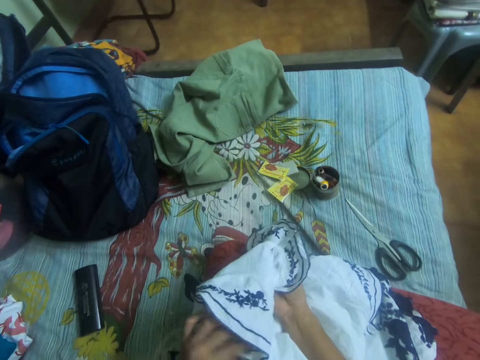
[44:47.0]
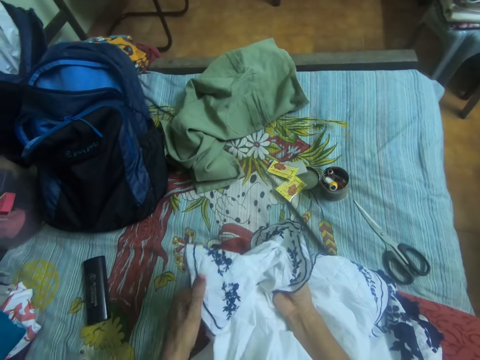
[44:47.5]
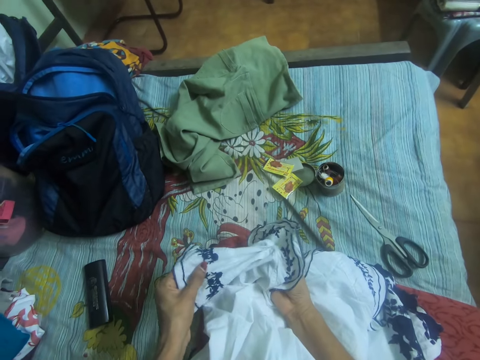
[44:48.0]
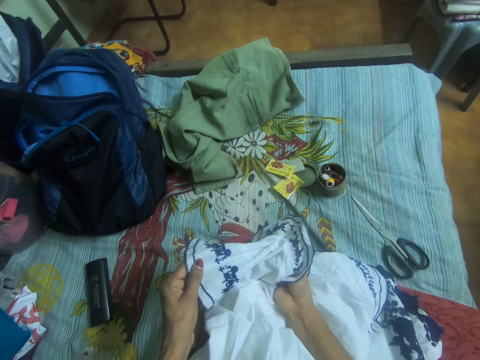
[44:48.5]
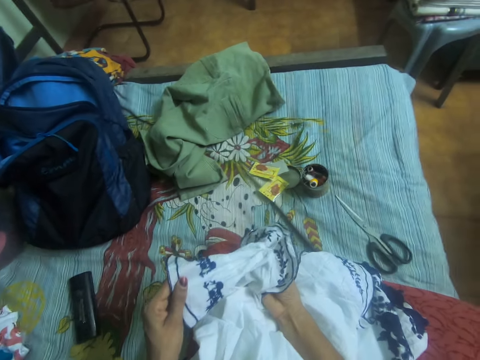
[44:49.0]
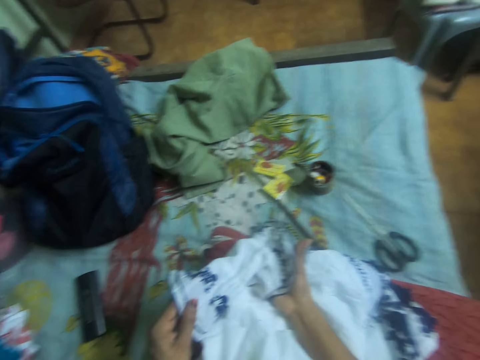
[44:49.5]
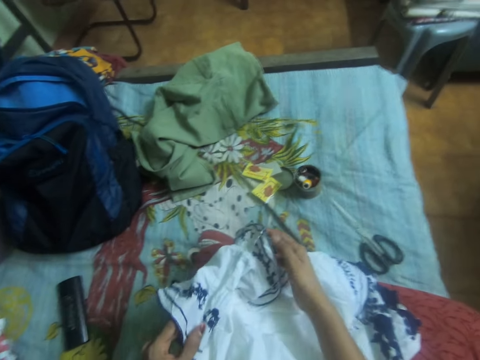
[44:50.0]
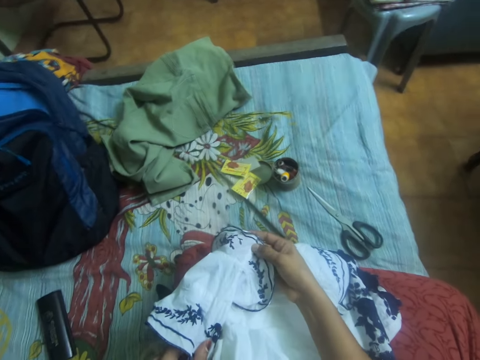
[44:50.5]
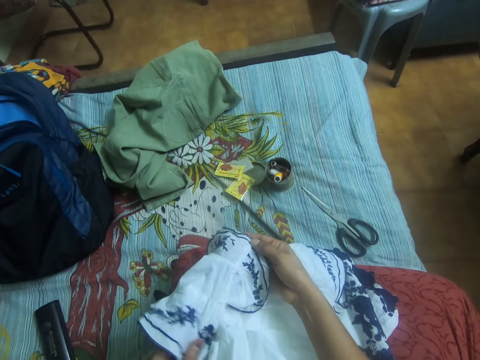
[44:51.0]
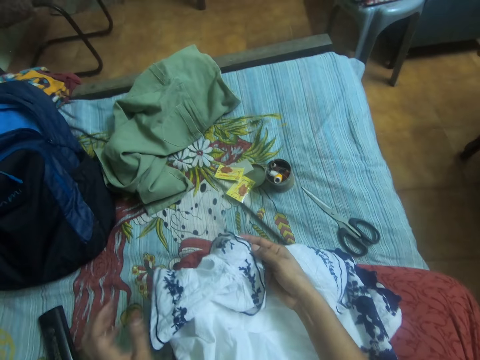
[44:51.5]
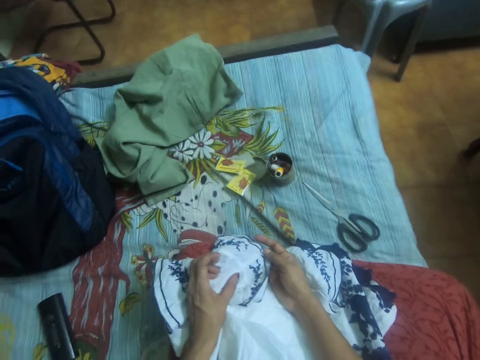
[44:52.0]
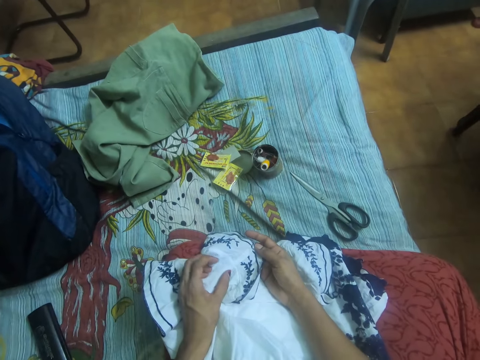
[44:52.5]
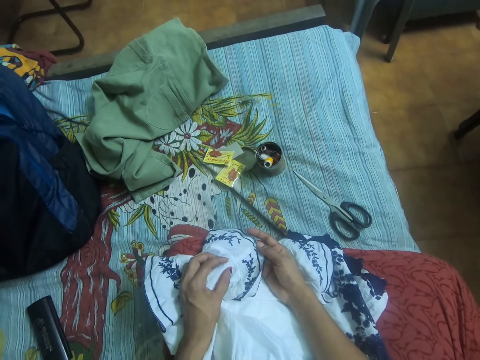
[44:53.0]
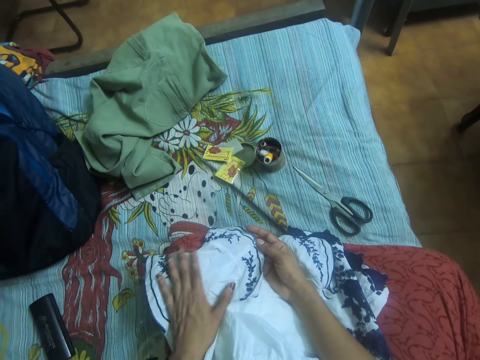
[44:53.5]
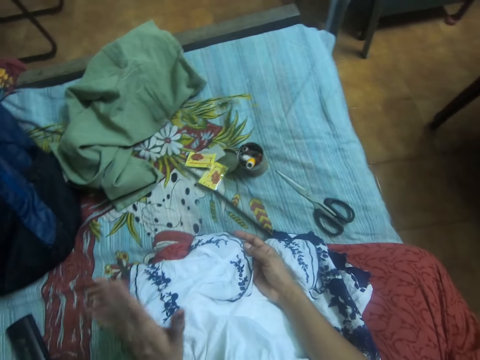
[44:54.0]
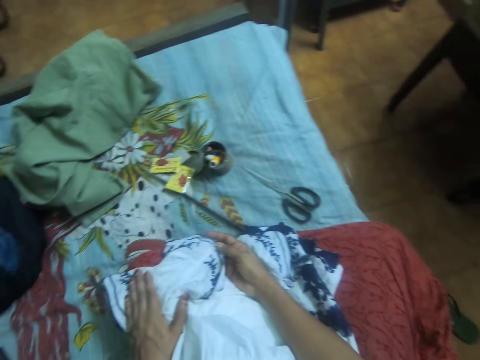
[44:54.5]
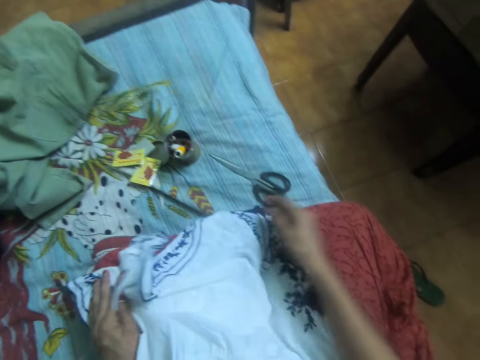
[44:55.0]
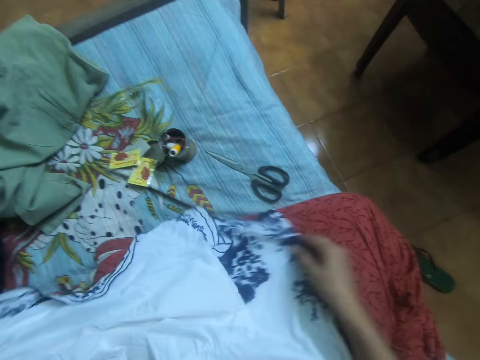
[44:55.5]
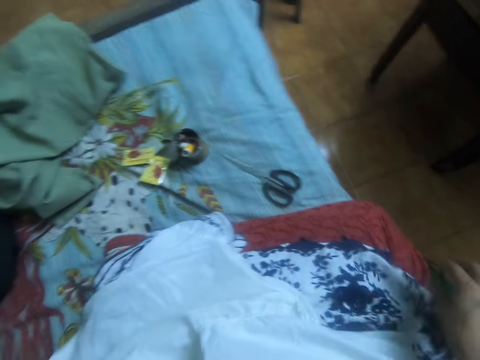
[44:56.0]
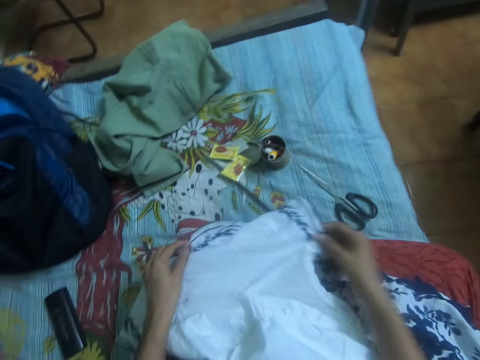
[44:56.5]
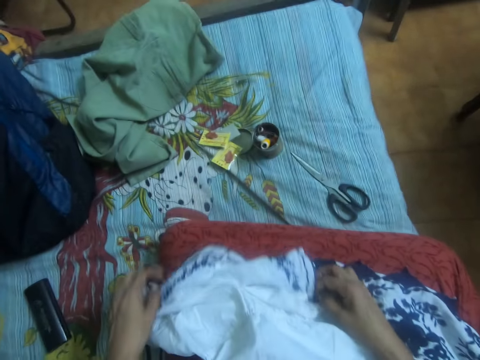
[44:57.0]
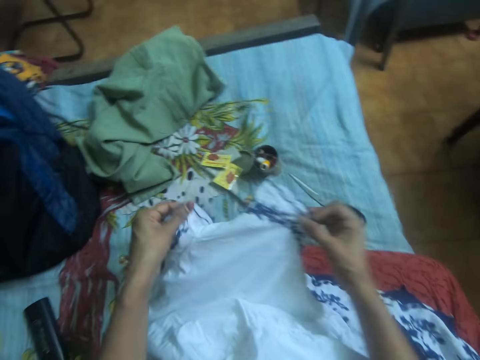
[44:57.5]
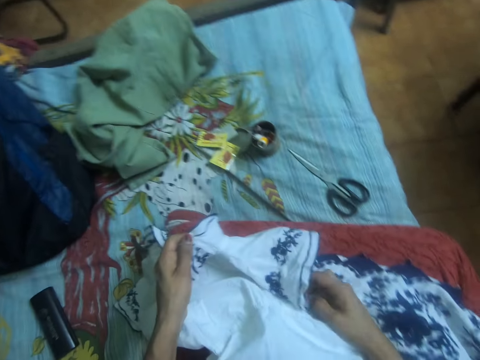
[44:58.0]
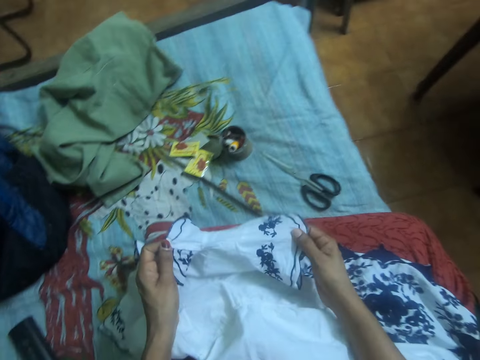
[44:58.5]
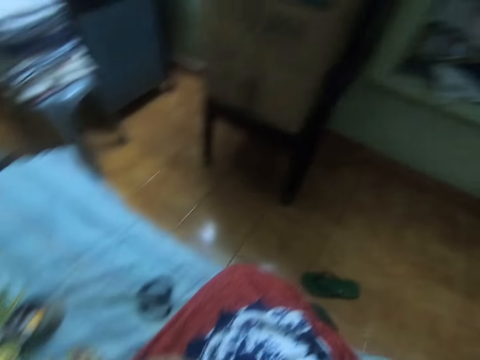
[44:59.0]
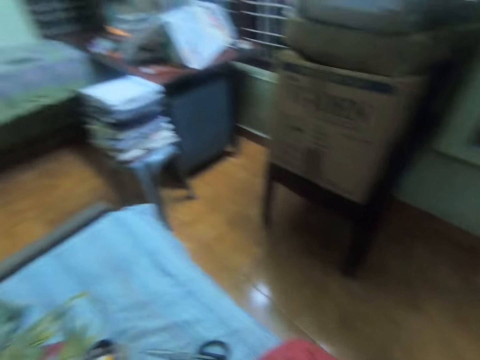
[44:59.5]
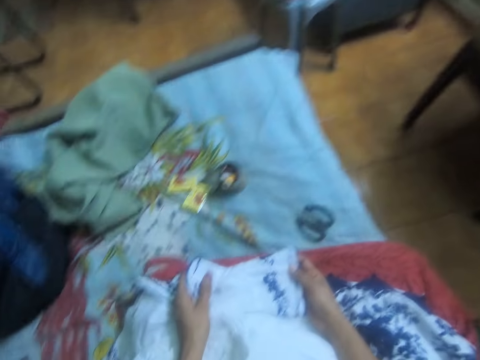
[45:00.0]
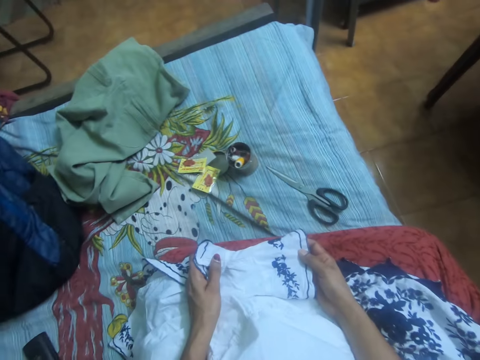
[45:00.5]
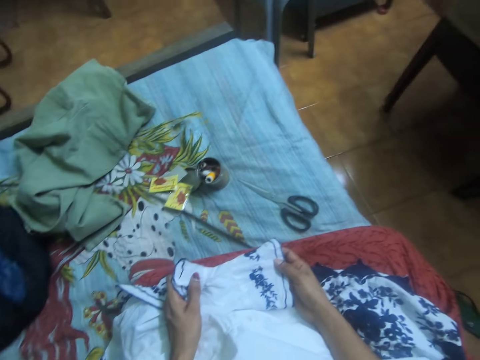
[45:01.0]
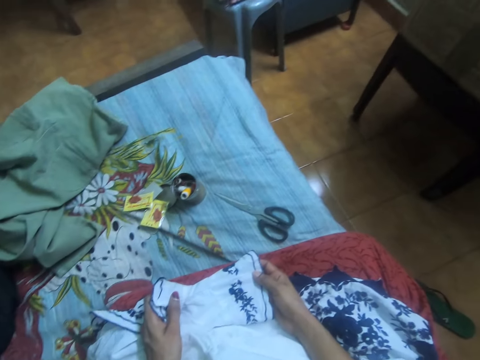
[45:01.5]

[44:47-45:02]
The camera wearer talks to a person.

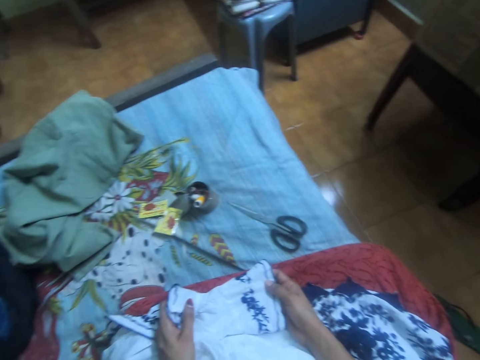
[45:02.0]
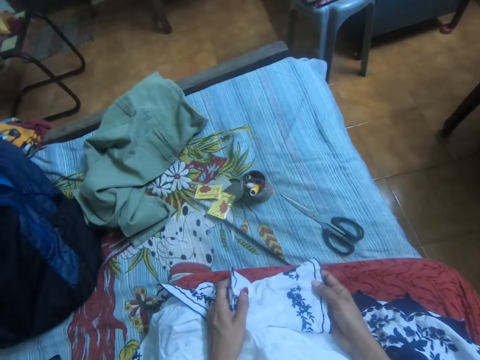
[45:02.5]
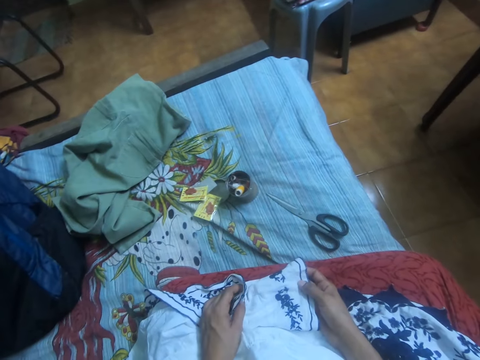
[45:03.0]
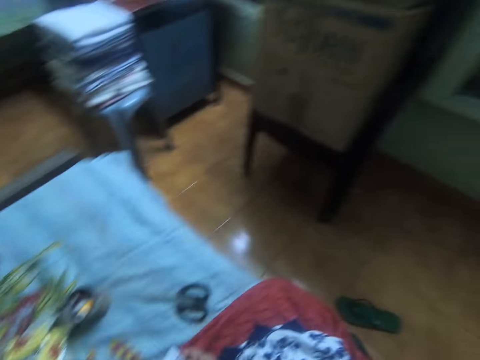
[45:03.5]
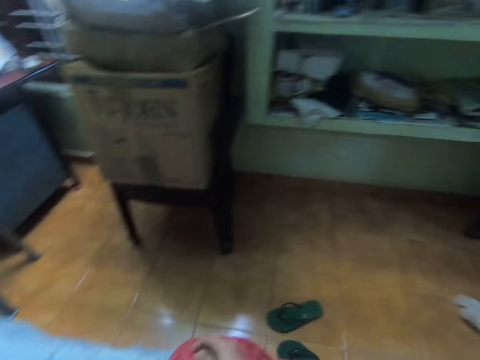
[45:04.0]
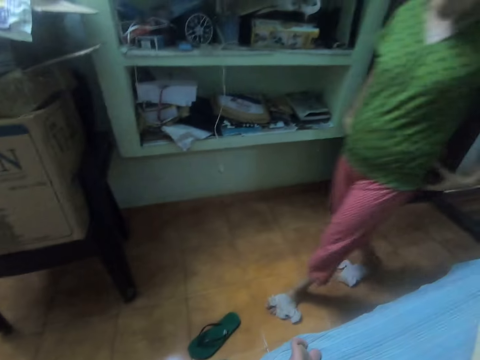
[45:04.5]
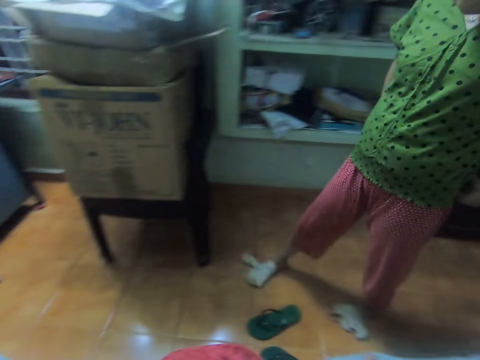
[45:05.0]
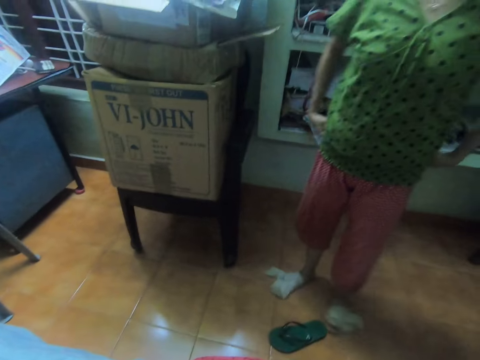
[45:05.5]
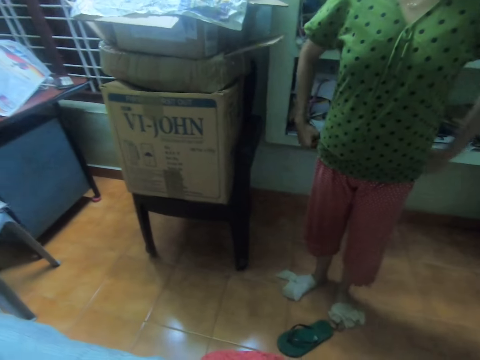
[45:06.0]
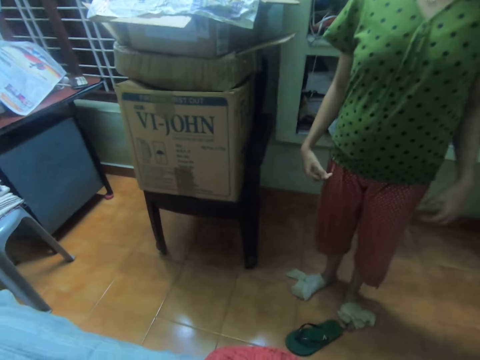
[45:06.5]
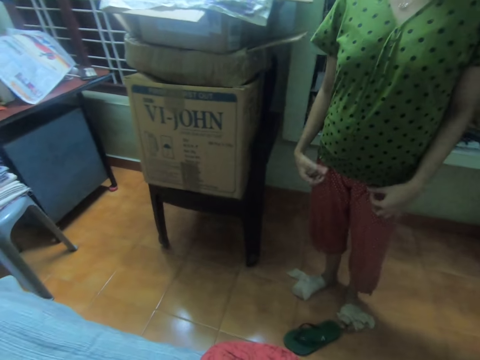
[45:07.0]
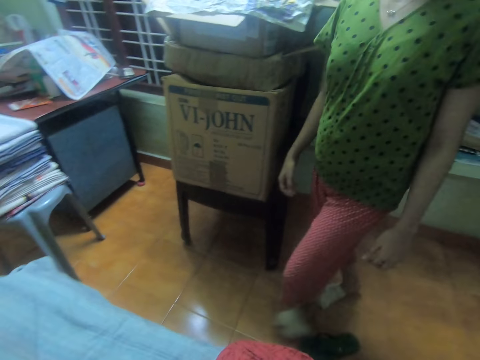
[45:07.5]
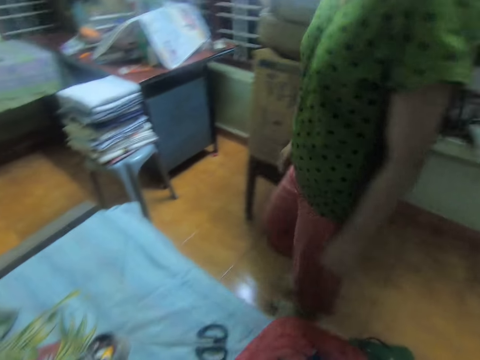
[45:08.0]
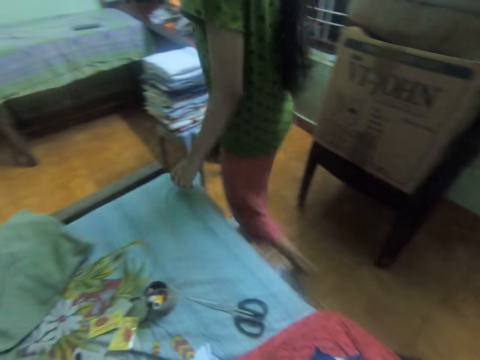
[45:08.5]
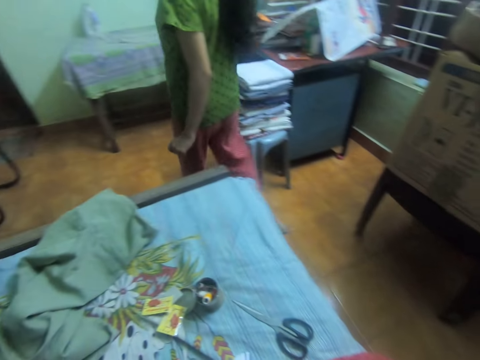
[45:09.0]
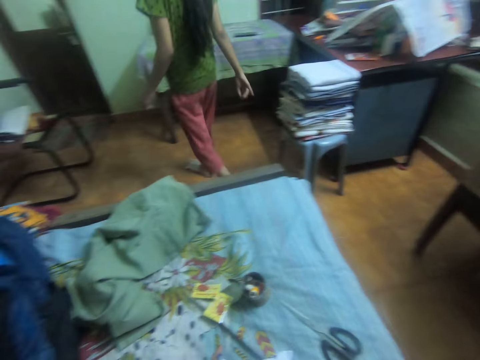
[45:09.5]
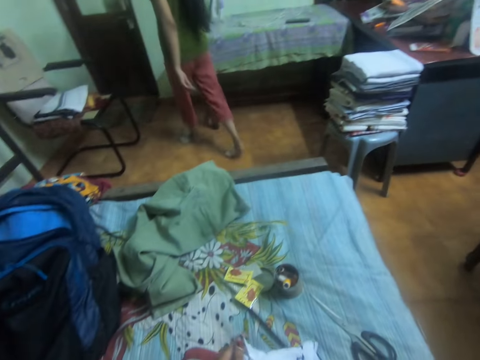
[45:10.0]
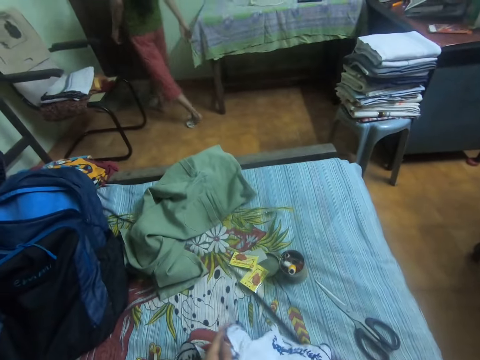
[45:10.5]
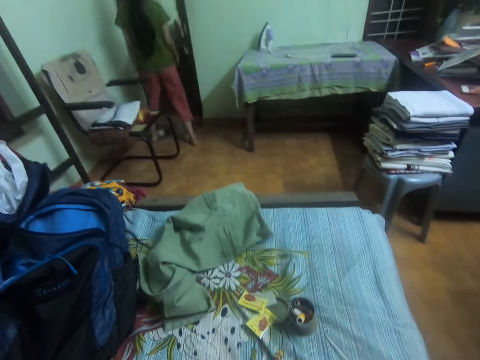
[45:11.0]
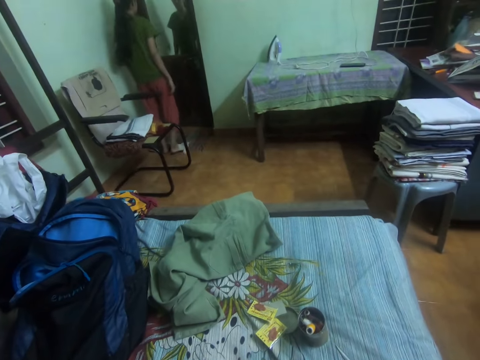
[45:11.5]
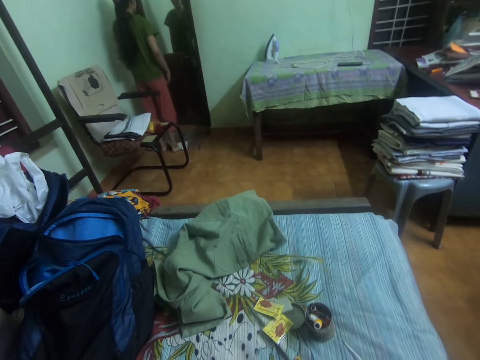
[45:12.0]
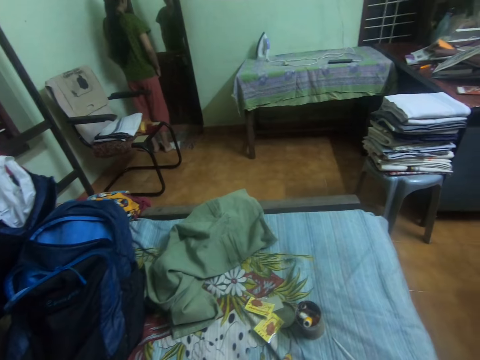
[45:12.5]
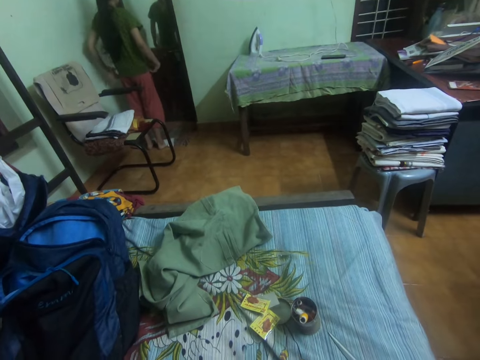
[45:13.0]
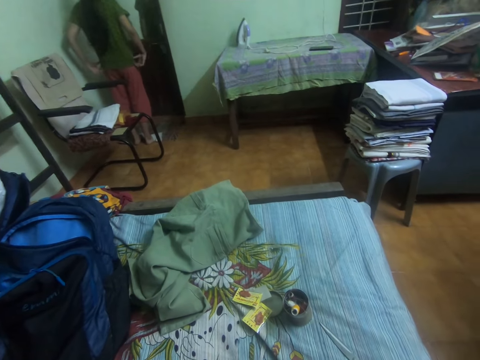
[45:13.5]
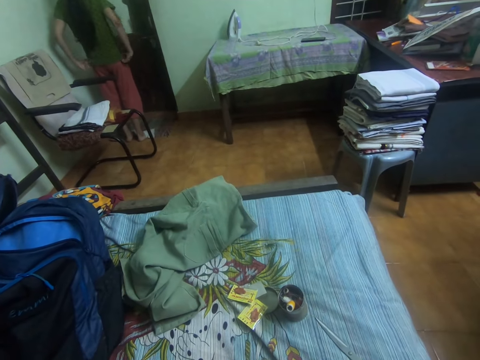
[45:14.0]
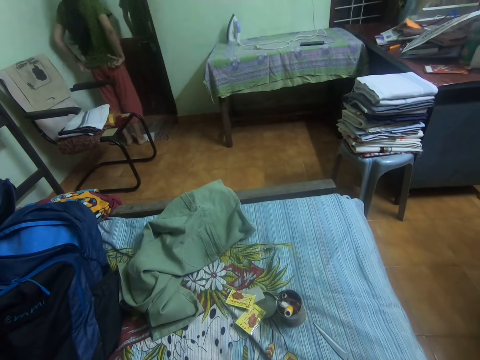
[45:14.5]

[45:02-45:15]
The lady walks into the room. The camera wearer interacts with the lady. The lady walks to a mirror in the room. The camera wearer adjusts the cloth in her hands. The lady looks in the mirror.
